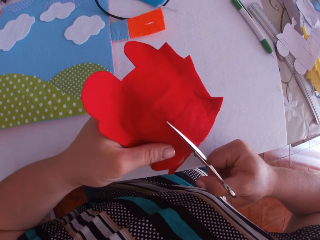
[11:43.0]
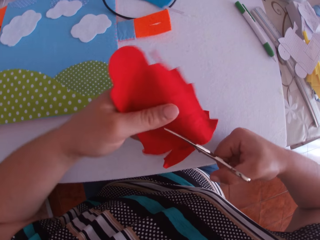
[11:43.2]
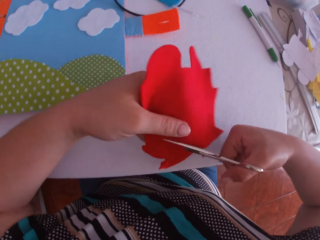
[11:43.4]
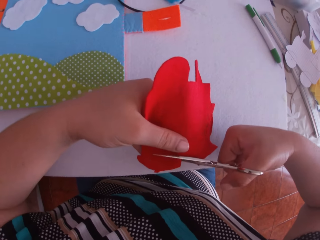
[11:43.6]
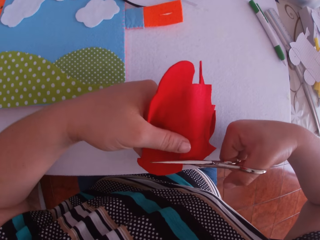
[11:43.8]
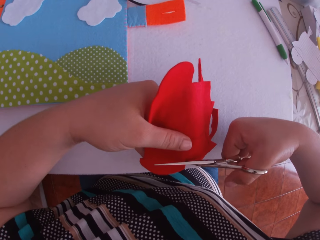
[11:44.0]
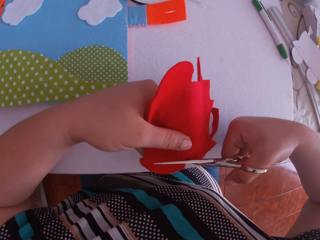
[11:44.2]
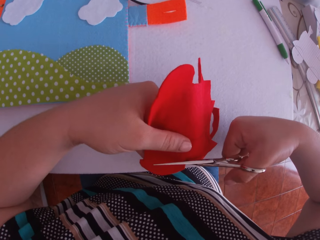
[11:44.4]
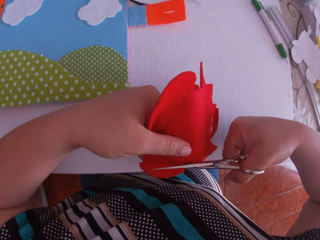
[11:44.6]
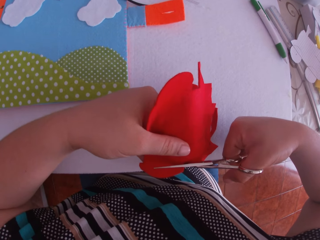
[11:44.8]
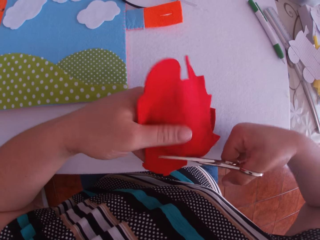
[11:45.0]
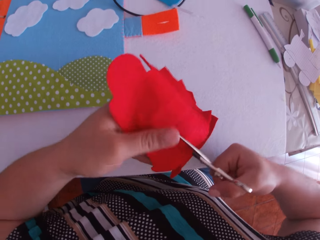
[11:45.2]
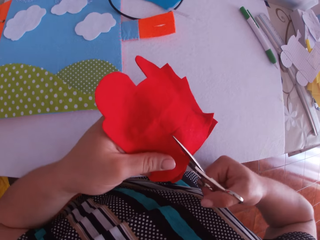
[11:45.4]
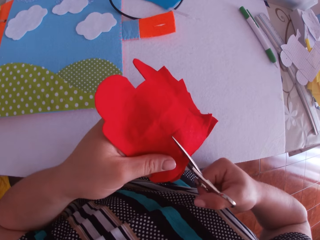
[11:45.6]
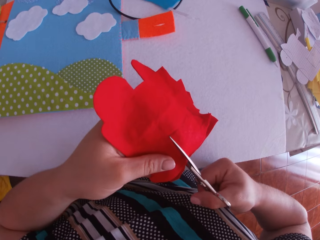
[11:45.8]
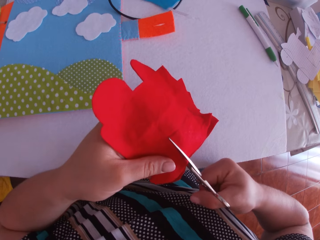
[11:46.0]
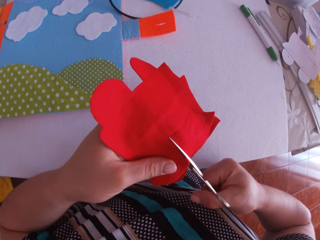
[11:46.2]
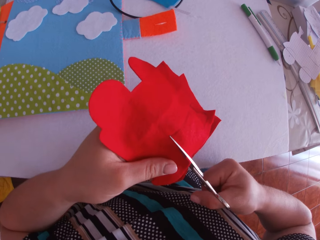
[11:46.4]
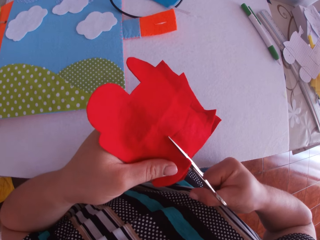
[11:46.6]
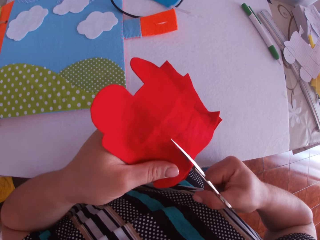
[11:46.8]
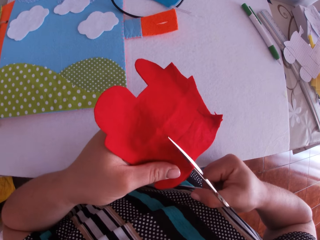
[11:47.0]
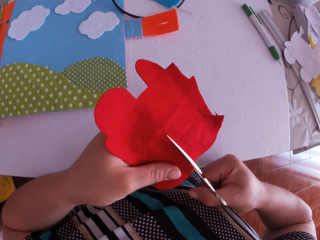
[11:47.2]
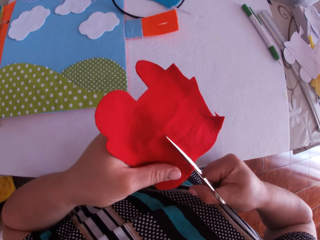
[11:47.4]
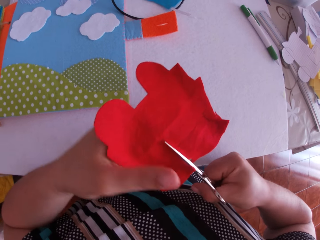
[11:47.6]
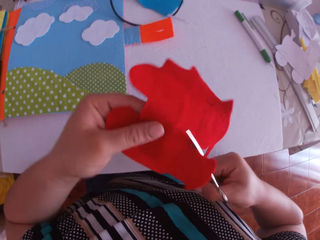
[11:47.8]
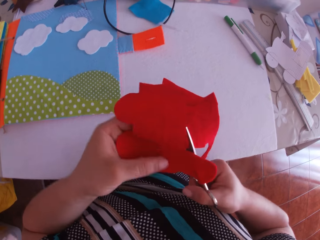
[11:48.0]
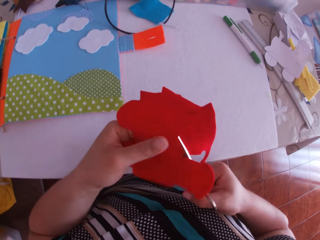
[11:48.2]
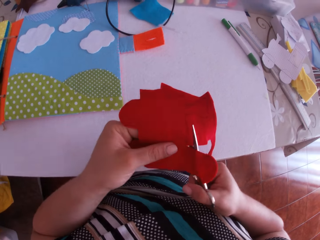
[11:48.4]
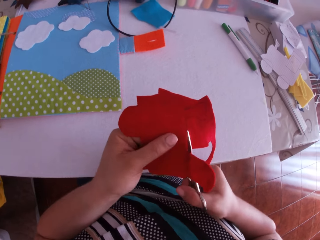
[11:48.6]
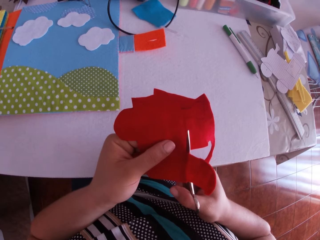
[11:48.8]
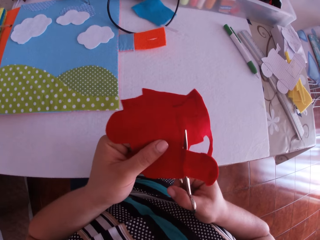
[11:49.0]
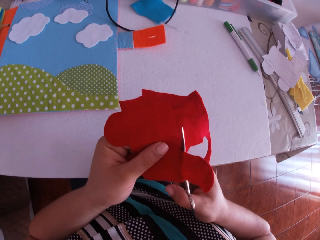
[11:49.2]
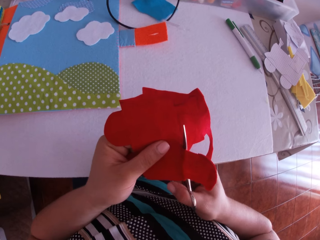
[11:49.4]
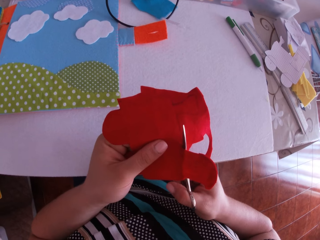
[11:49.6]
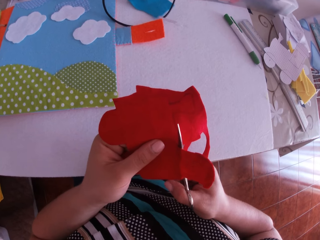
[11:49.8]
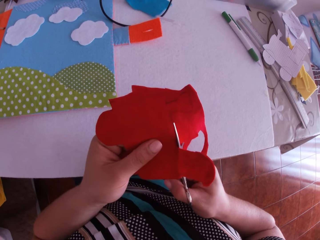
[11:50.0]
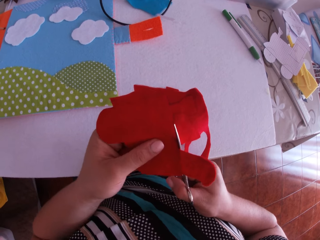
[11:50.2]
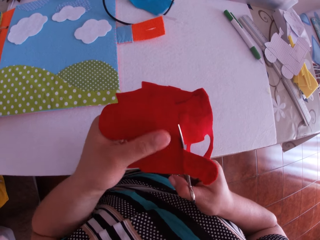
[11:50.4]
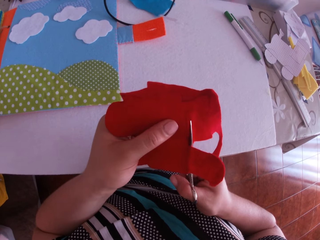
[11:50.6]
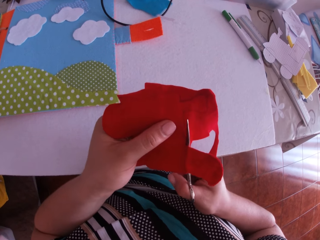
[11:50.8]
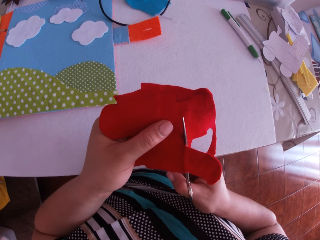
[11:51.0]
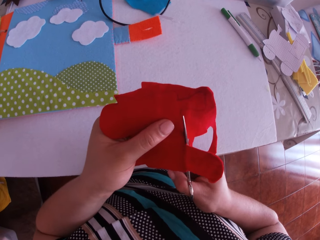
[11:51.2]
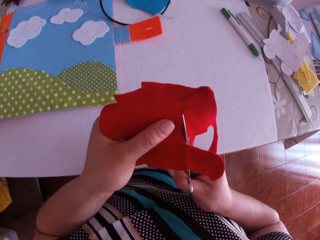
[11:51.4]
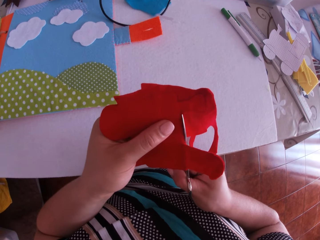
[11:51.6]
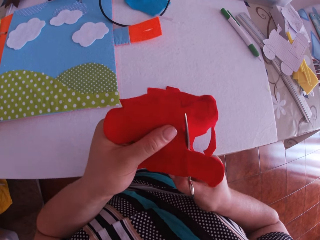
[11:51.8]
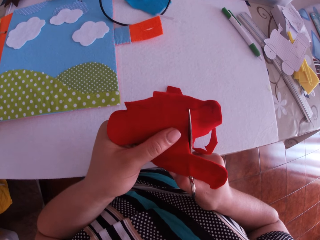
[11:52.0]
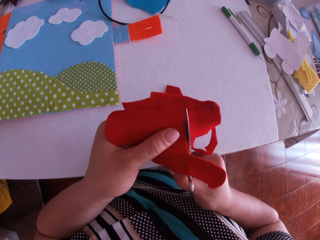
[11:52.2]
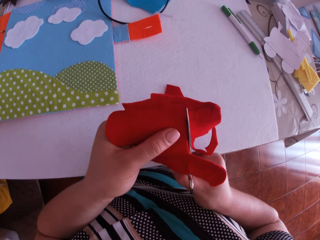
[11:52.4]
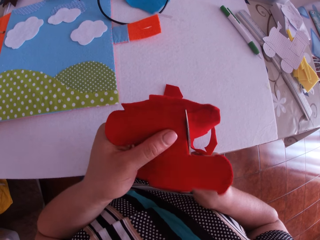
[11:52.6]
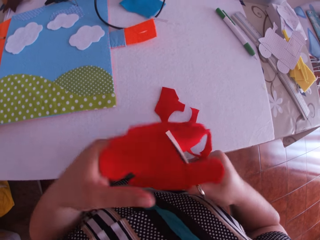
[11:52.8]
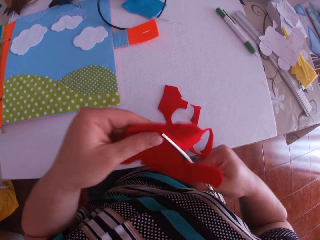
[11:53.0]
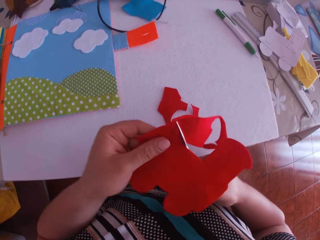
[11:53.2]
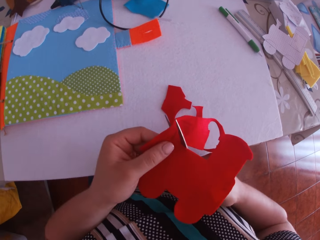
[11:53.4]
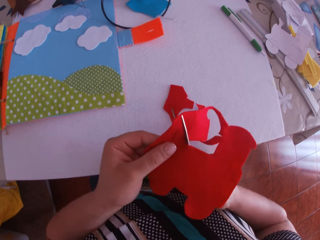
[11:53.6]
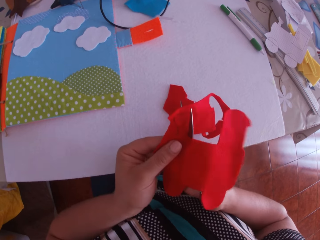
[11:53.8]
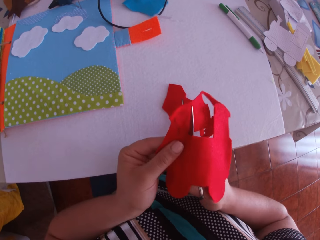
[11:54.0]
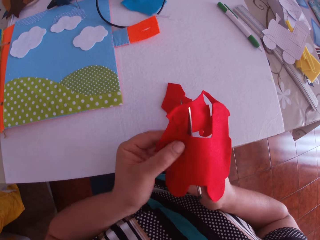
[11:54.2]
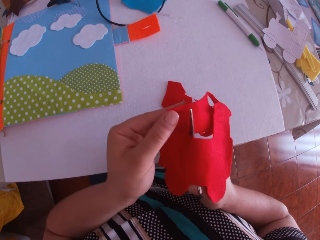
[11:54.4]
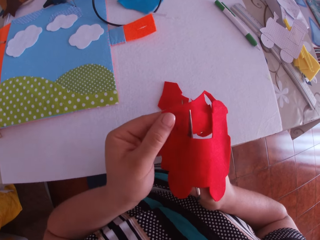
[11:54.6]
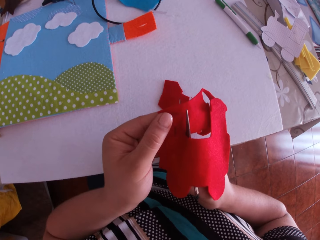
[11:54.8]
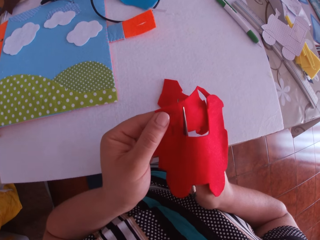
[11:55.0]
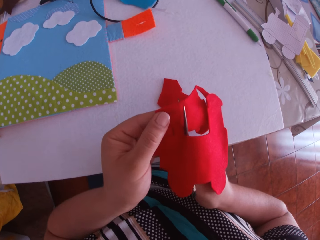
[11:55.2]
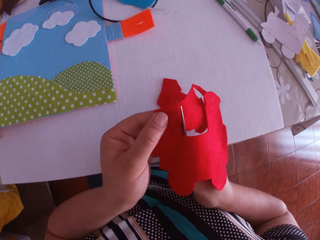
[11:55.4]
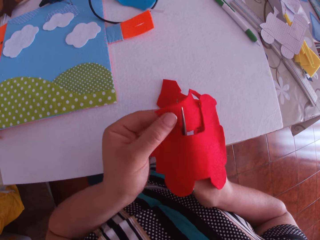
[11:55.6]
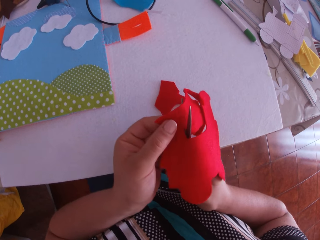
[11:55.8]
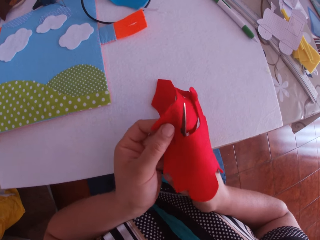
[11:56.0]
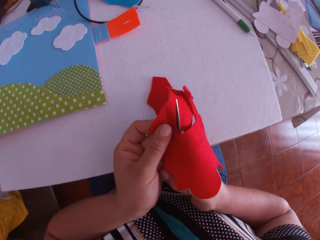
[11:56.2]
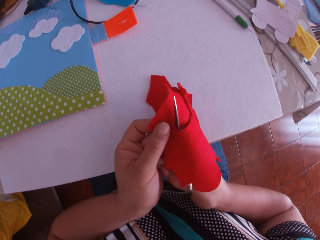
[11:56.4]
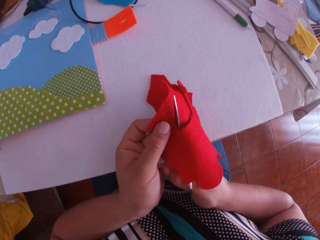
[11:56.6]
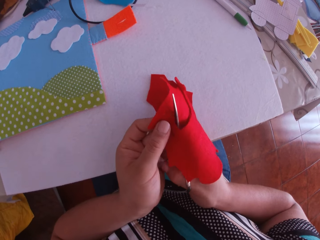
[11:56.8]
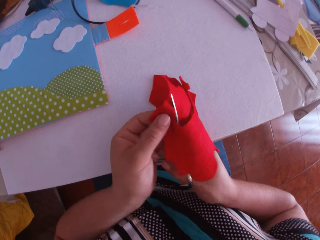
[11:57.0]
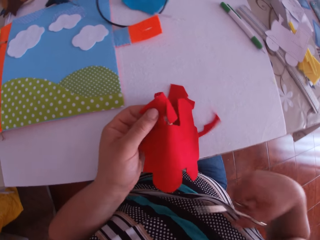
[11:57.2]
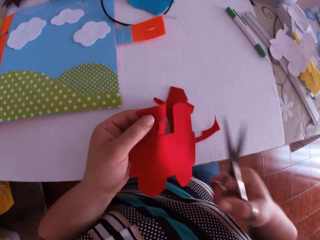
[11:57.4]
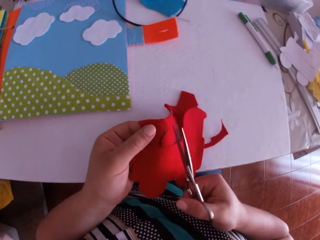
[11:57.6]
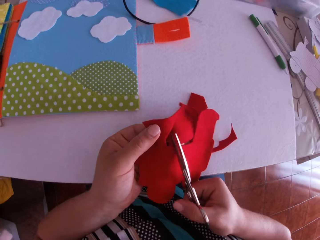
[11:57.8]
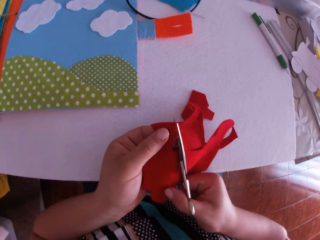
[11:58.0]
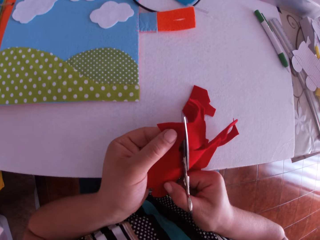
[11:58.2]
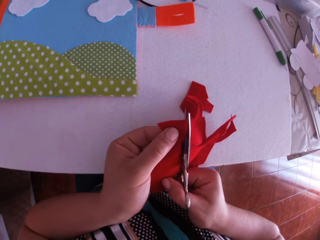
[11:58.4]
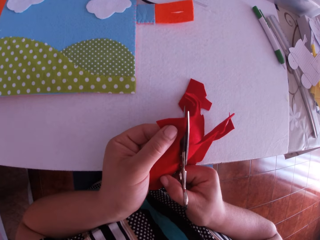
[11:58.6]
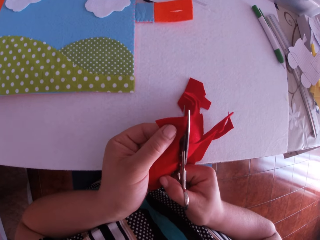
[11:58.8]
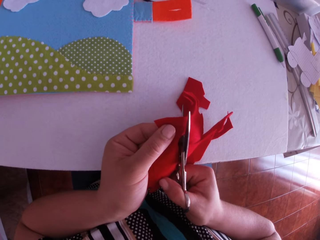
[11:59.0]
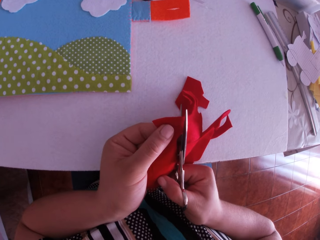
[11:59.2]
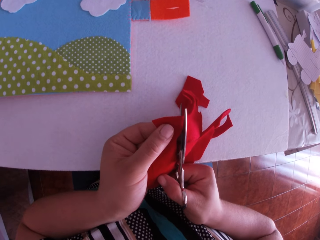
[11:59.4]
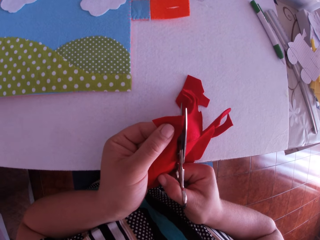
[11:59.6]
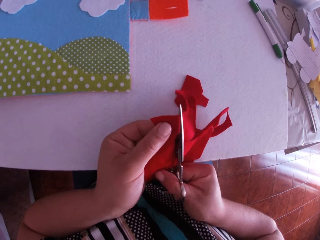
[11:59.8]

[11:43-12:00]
The camera wearer turns the felt material. They cut the felt material using a pair of scissors. They swing a hand. They hold the felt material. They cut the felt material using a pair of scissors. They swing a hand. They hold the felt material. They cut the felt material using a pair of scissors. They swing a hand. They cut the felt material using a pair of scissors.

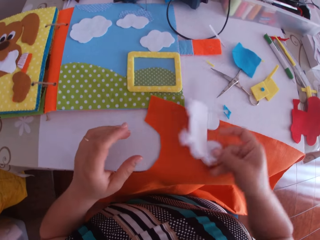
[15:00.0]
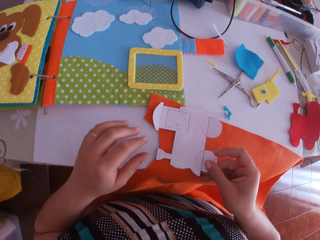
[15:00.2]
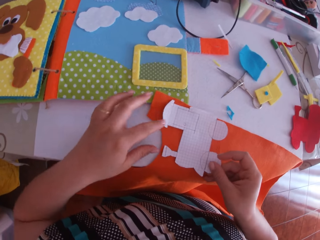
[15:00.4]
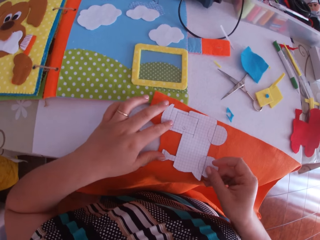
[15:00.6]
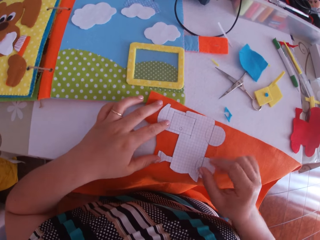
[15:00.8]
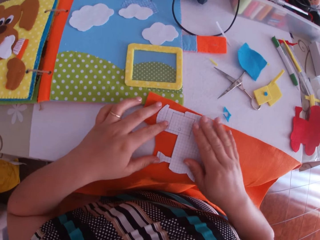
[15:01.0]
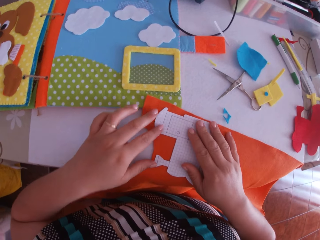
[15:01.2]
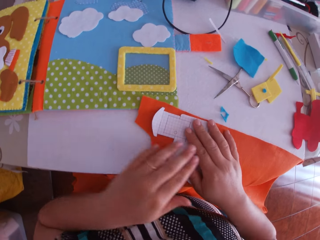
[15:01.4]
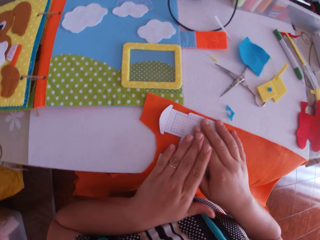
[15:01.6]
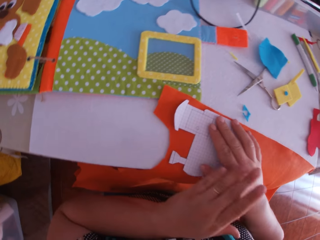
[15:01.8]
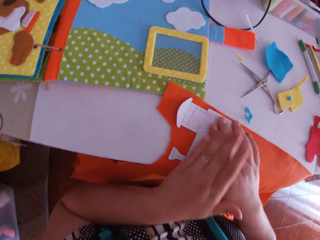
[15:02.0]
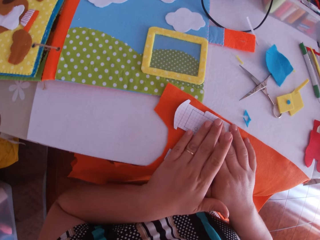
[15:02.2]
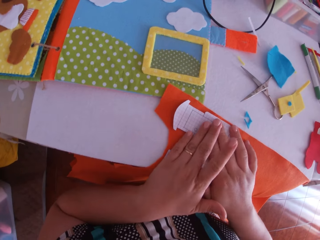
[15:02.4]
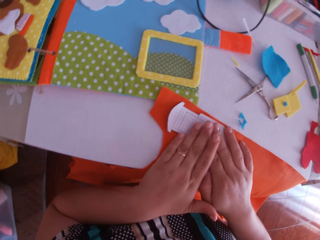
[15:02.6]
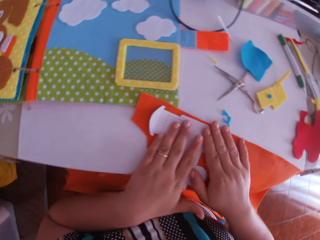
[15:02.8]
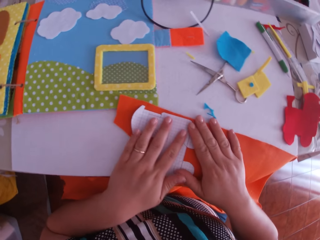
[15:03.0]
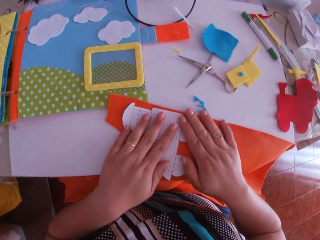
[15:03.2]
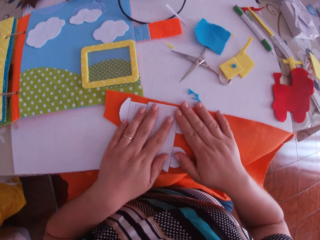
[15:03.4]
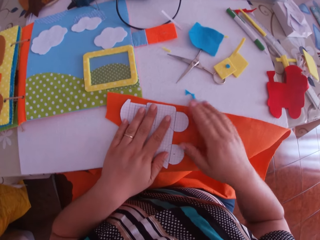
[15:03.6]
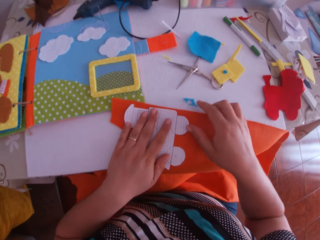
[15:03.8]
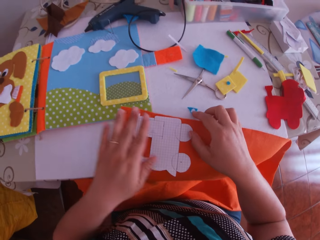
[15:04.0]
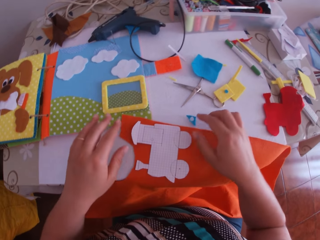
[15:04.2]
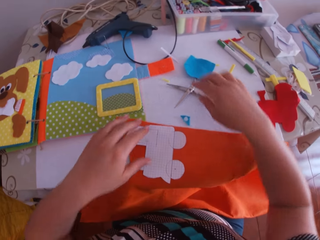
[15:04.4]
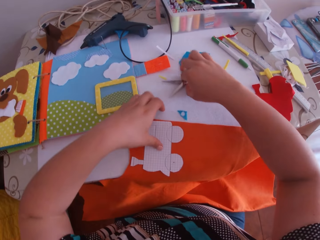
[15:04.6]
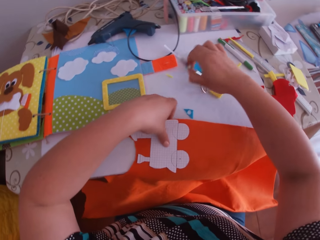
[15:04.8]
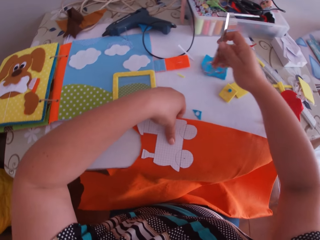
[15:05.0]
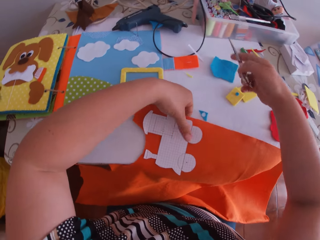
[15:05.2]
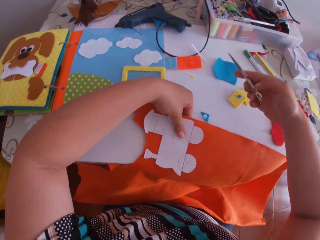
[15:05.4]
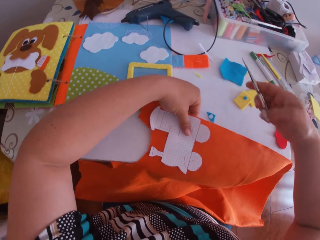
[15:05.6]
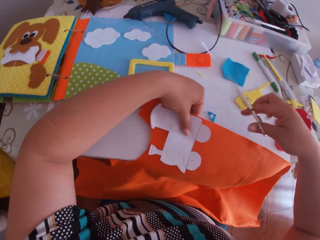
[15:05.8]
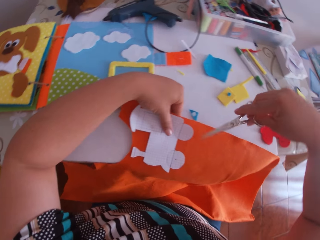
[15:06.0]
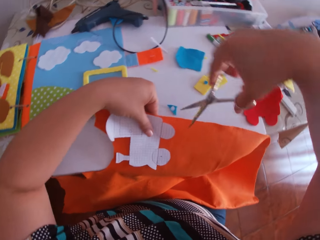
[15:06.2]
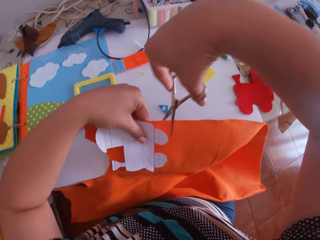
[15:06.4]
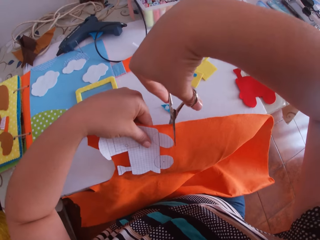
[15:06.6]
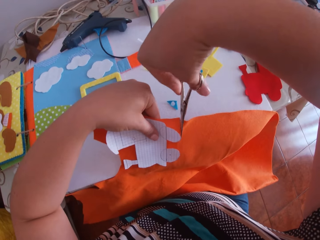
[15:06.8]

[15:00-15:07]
The camera wearer puts the paper train craft on the felt material. She holds the paper train craft. She swings a hand. She picks up the scissors with her right hand. She holds the felt material.
